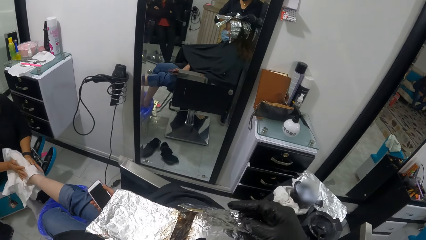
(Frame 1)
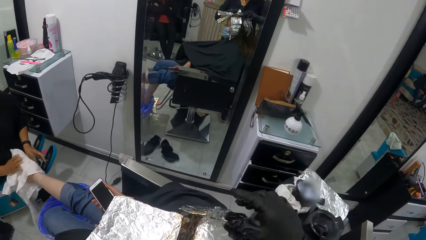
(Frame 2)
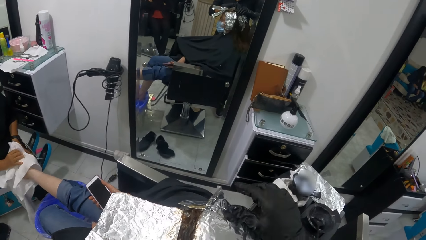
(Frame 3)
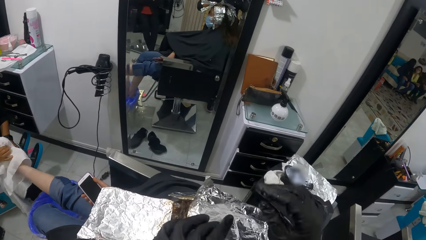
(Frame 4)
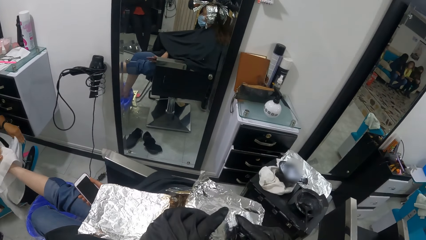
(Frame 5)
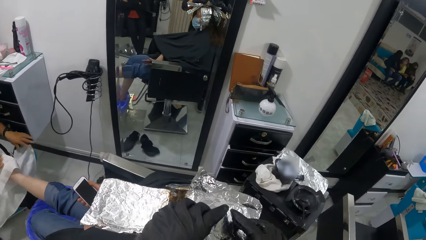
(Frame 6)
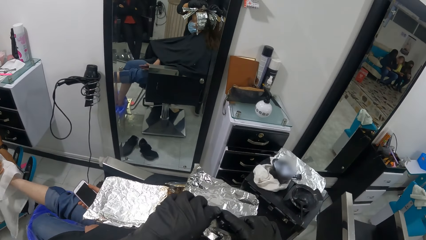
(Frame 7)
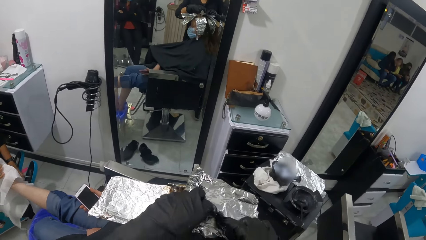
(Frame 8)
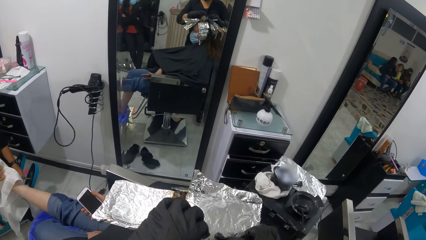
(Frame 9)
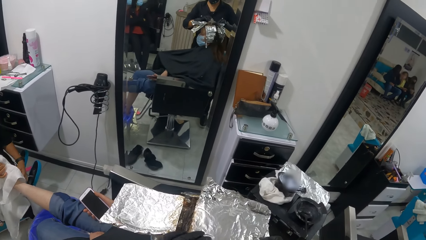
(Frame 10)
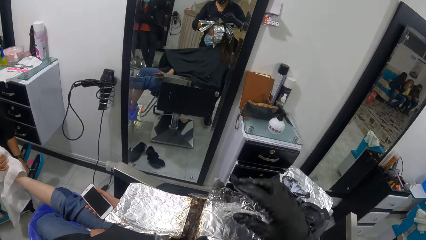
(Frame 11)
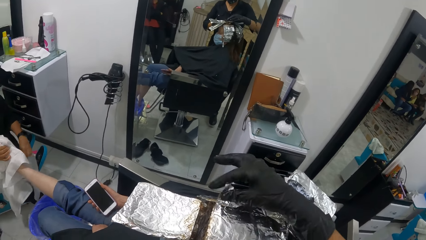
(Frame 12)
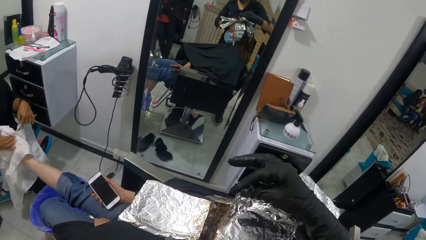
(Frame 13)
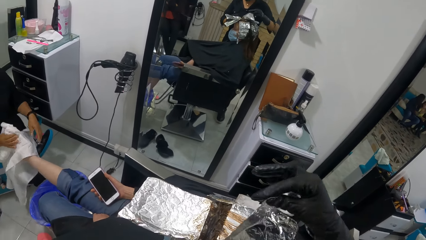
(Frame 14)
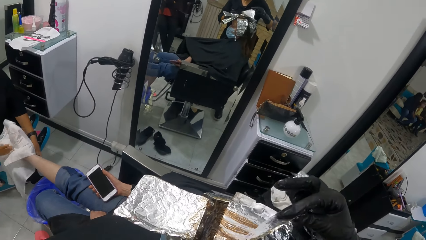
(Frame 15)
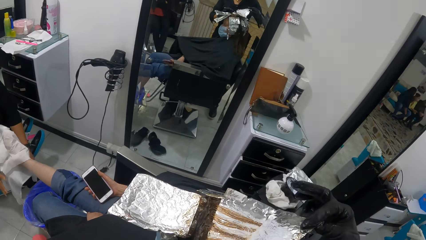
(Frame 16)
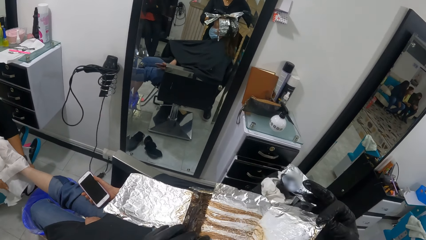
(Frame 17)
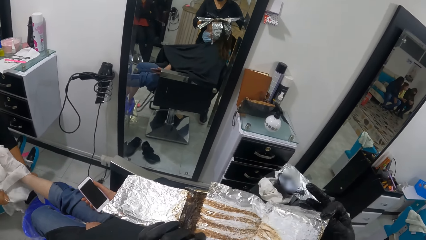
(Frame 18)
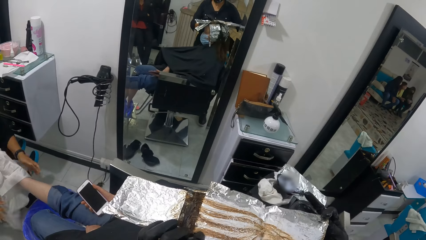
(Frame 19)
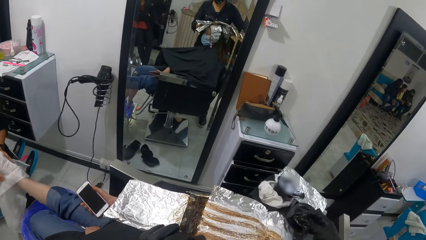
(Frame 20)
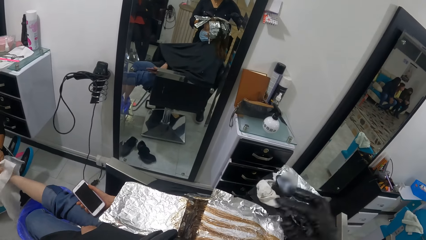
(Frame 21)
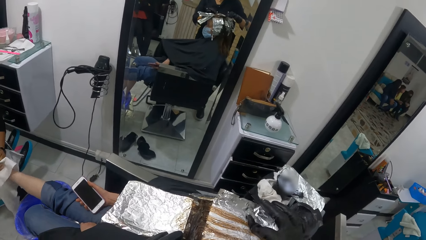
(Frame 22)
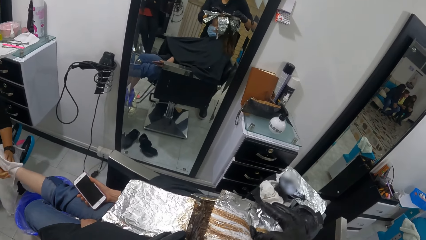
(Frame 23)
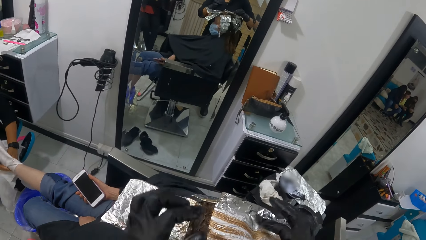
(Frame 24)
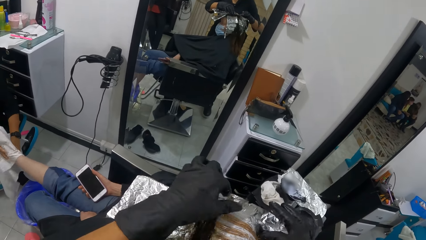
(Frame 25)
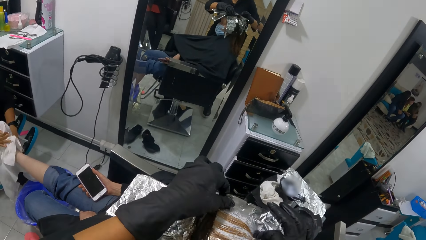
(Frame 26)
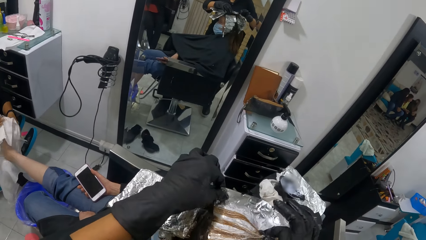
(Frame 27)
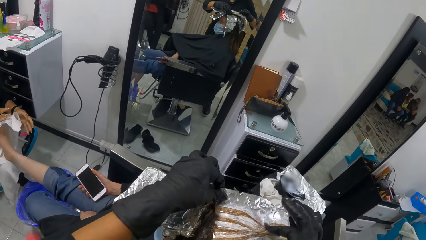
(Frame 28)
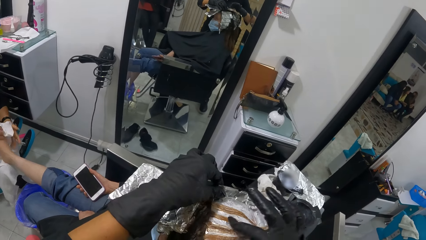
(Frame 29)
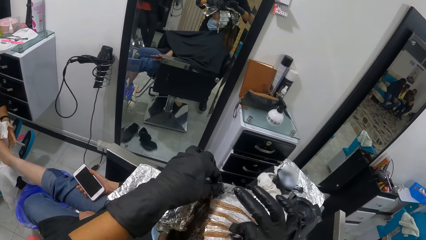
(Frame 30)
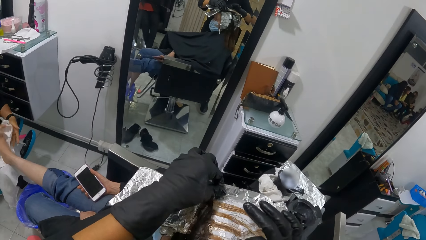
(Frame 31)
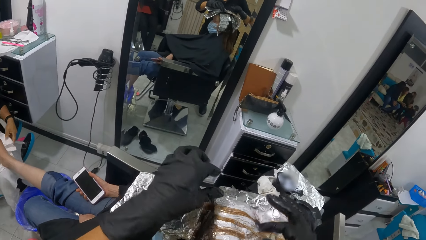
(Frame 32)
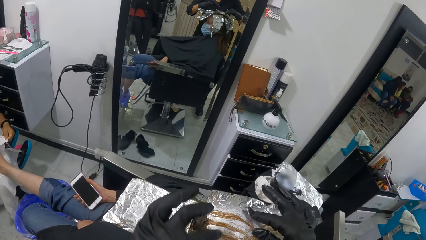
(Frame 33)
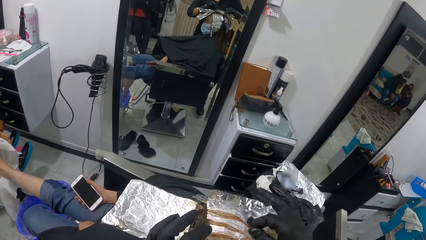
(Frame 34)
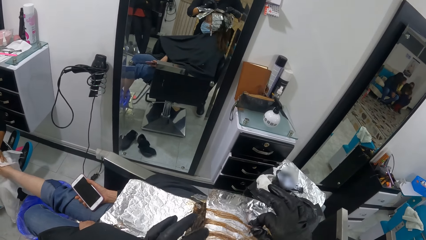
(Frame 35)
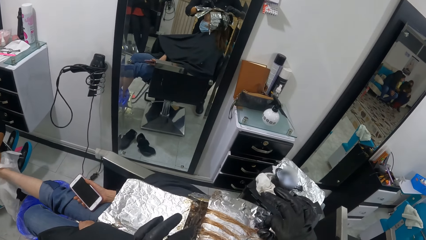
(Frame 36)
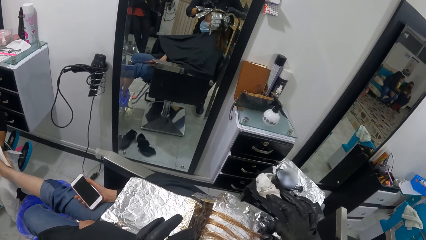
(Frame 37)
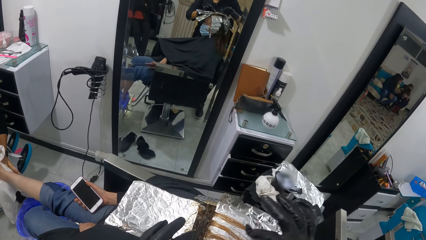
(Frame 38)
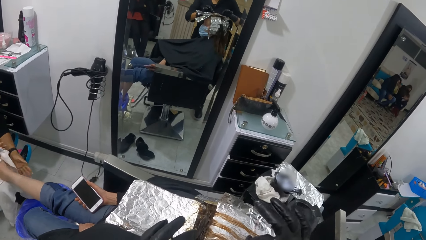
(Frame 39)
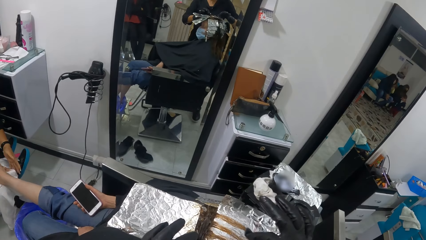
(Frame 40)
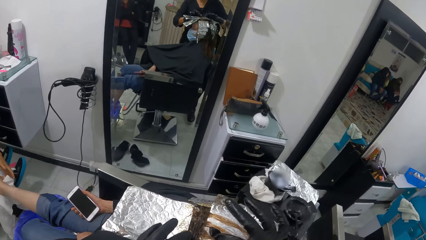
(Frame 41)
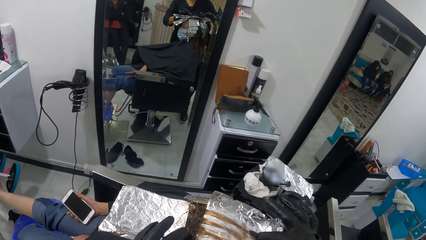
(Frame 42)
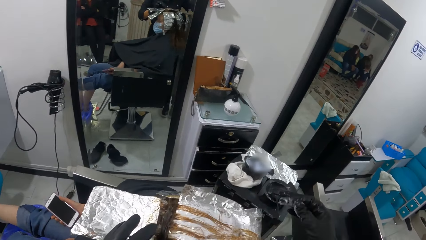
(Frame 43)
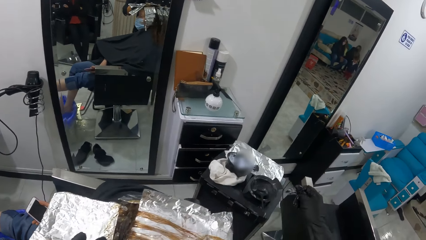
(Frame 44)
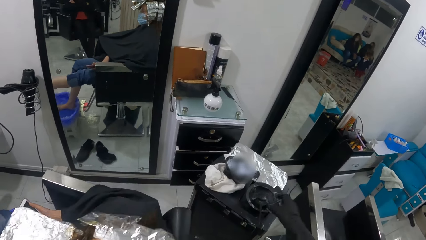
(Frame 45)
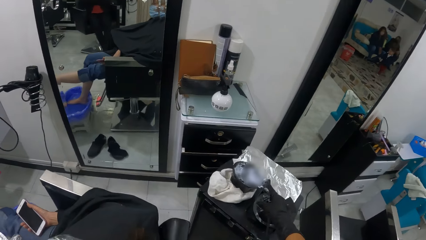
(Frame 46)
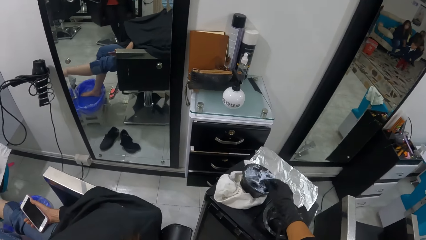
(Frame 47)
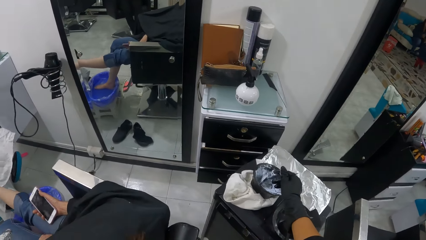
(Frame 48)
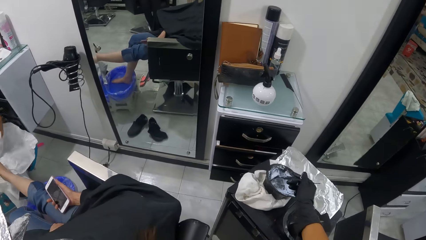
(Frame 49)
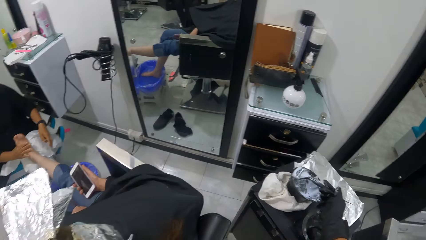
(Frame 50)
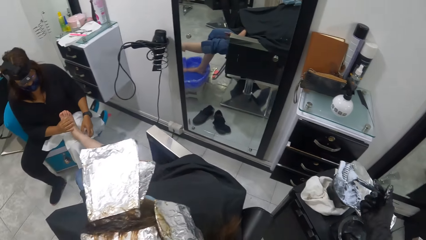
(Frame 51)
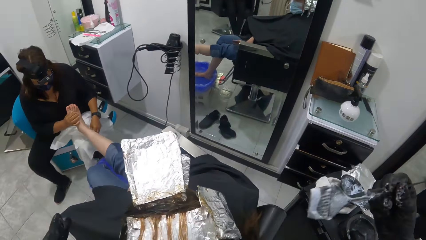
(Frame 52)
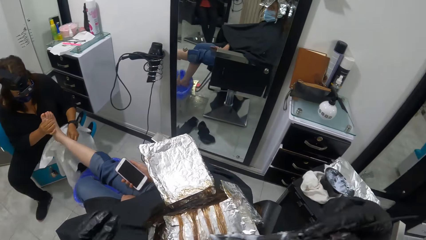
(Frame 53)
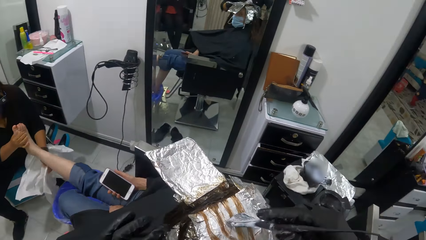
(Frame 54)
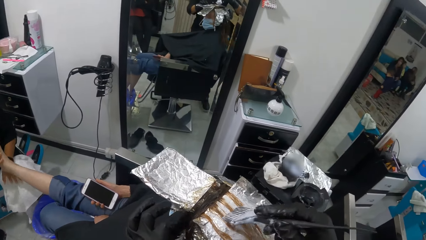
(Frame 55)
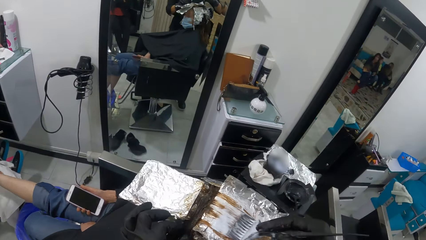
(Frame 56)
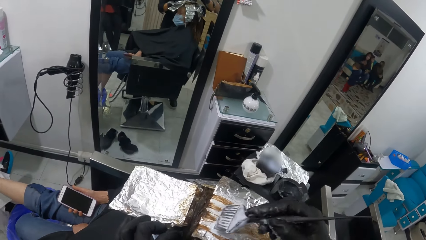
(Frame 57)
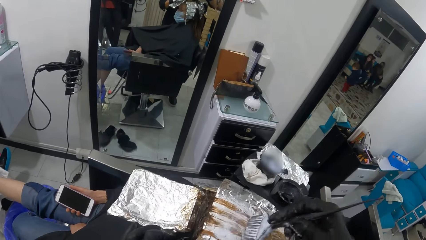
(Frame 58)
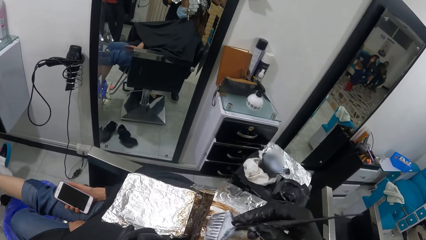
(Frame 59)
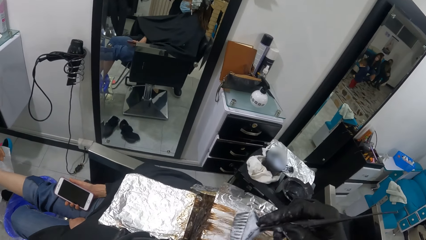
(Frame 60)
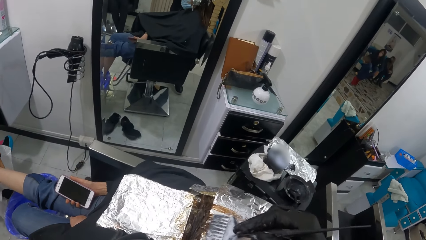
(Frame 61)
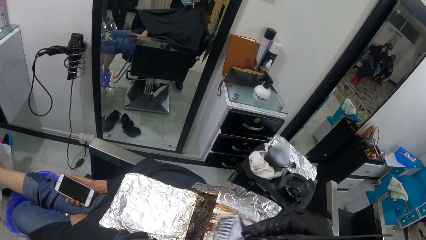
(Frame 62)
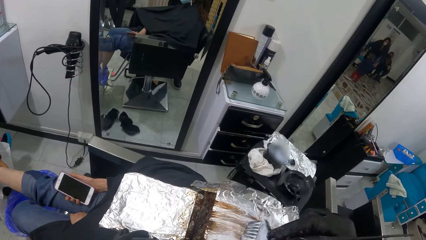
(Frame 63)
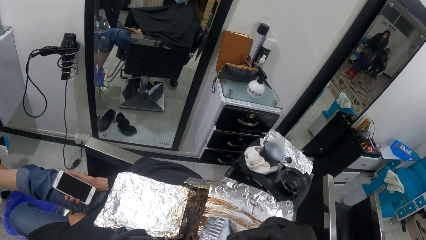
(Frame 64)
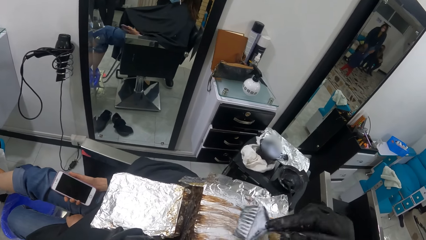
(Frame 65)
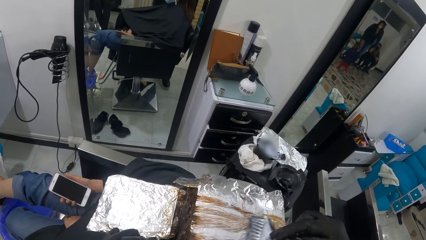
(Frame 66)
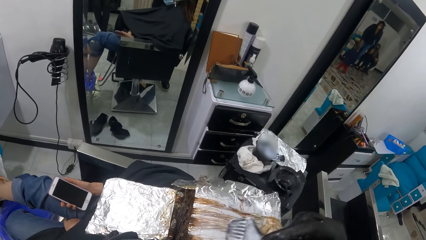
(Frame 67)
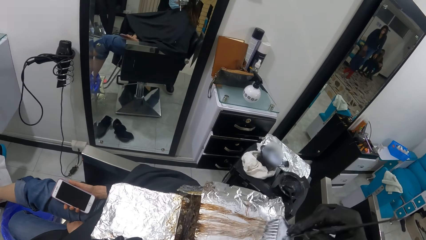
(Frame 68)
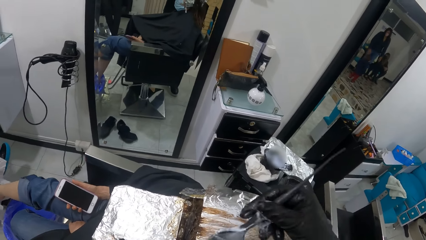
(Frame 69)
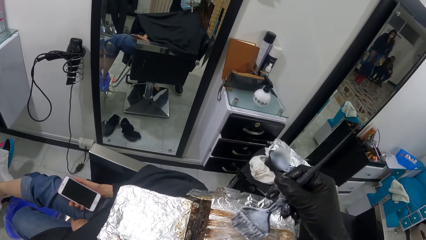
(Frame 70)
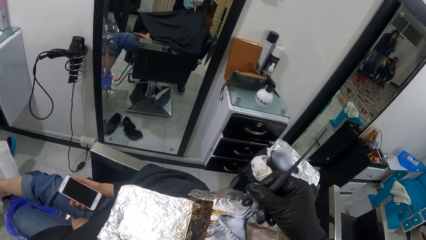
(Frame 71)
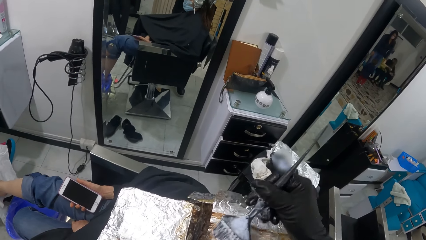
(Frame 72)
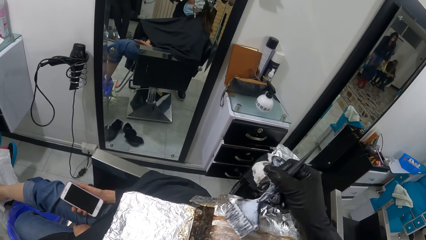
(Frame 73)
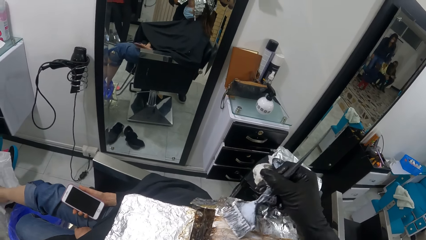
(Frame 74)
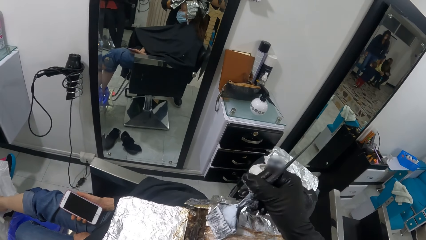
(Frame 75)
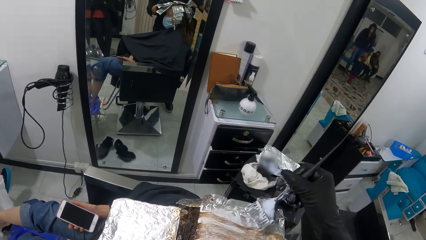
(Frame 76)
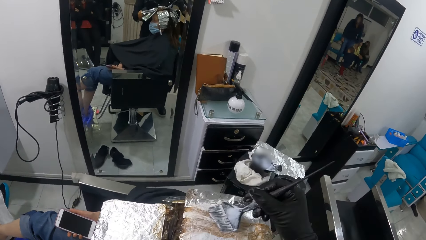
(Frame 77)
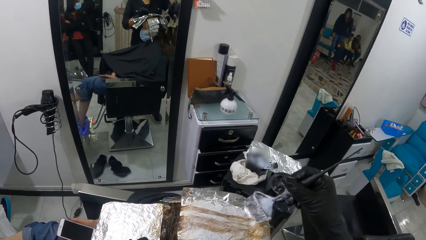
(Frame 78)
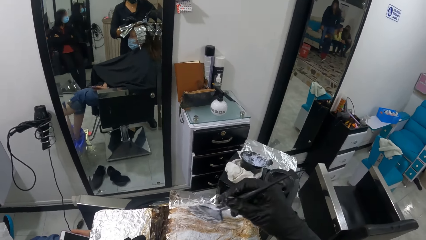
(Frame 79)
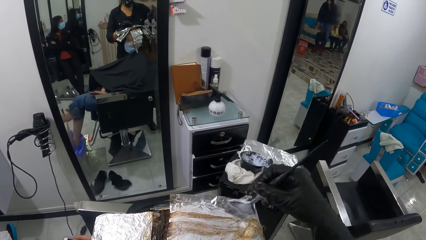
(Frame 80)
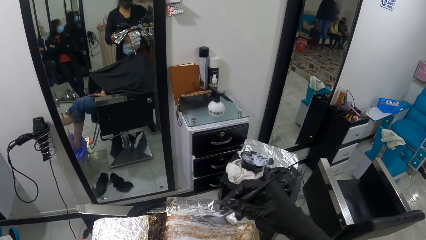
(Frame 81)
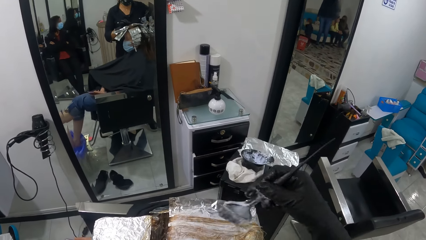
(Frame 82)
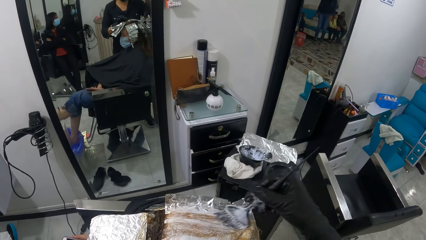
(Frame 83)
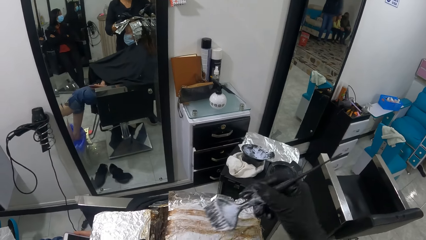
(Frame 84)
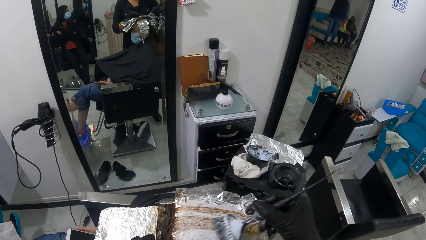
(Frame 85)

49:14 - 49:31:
The camera wearer touches the foil. She unfolds the foil. She picks up the tint brush from the black container with her right hand. She applies dye to the hair.
